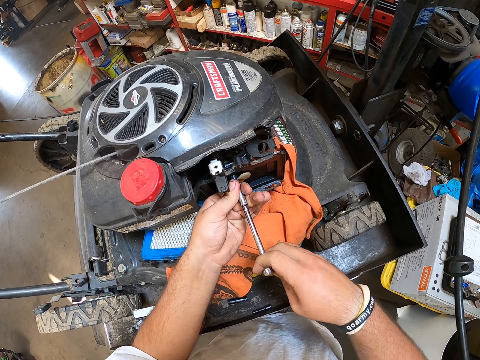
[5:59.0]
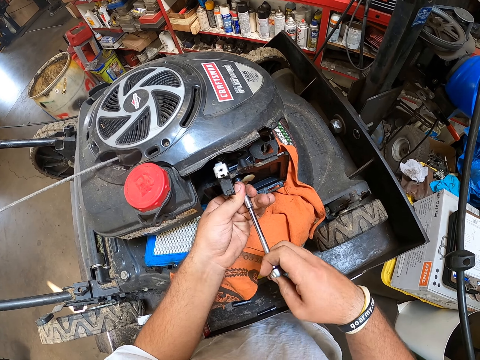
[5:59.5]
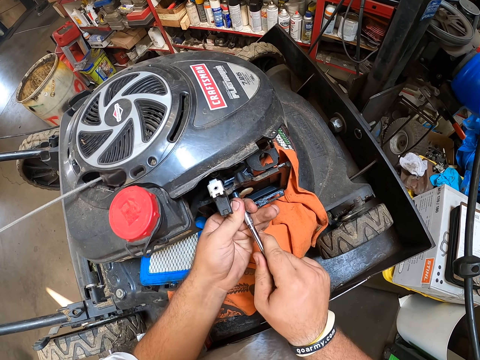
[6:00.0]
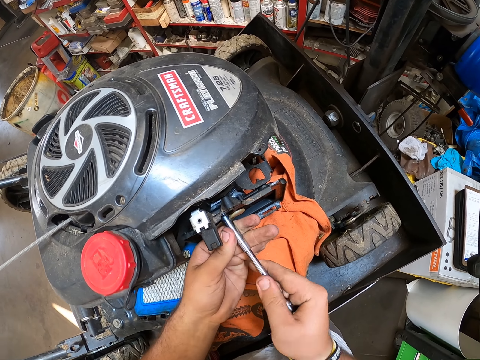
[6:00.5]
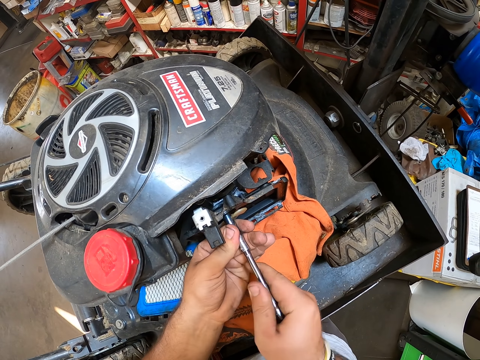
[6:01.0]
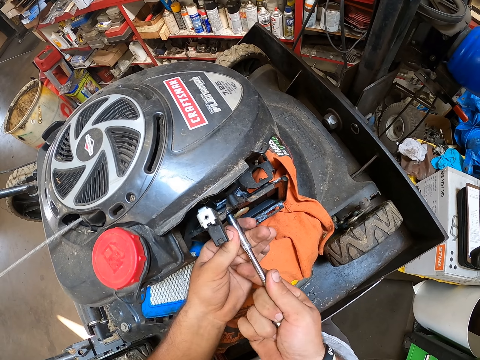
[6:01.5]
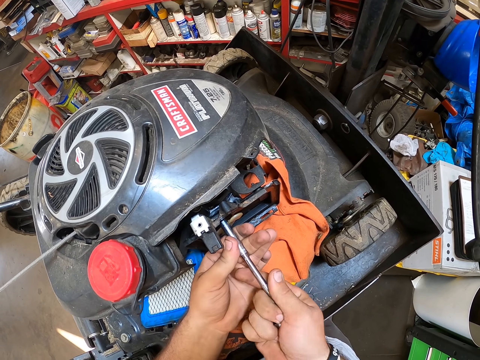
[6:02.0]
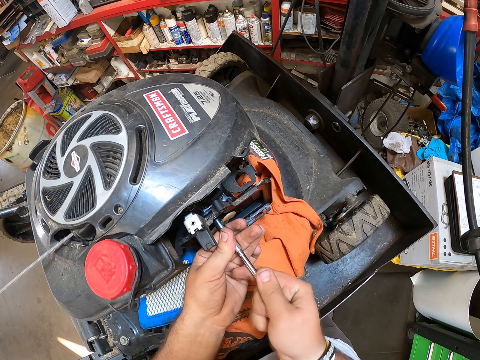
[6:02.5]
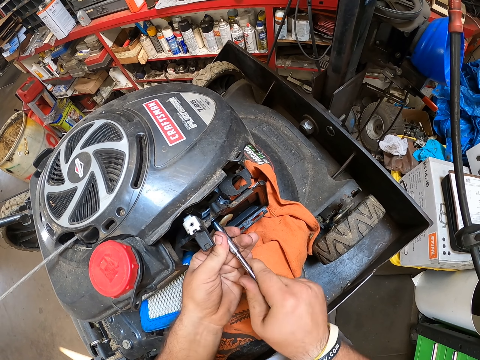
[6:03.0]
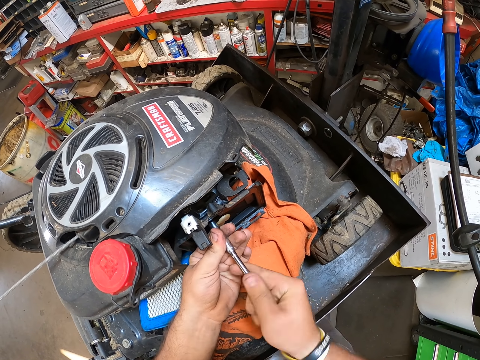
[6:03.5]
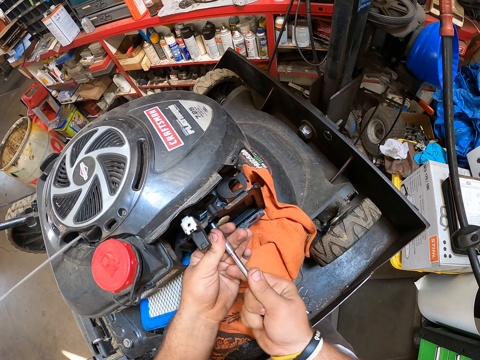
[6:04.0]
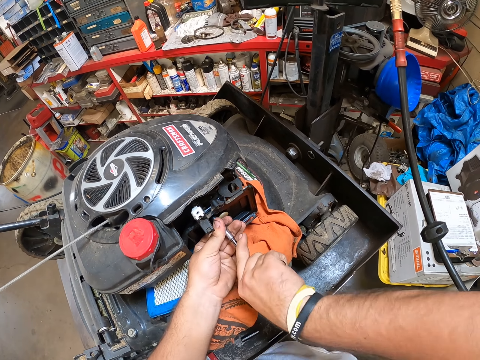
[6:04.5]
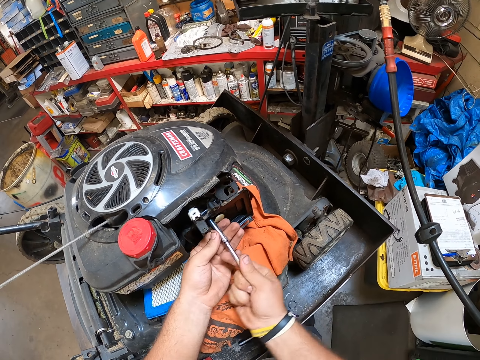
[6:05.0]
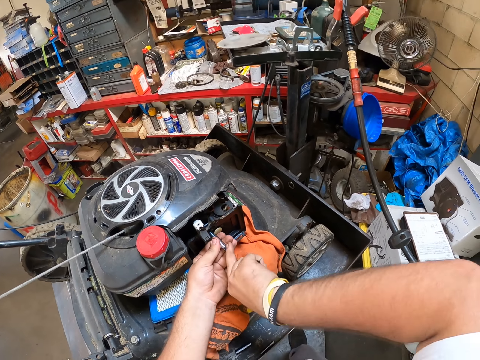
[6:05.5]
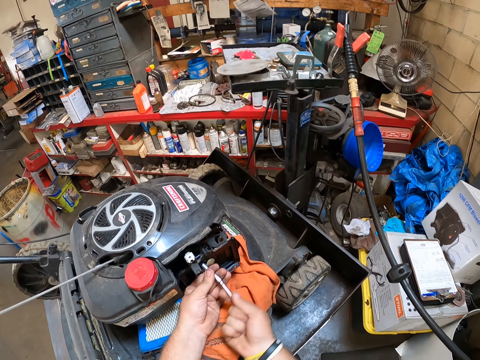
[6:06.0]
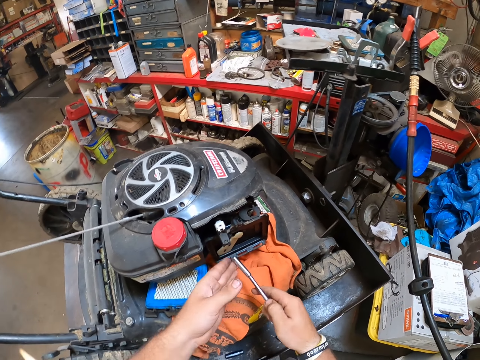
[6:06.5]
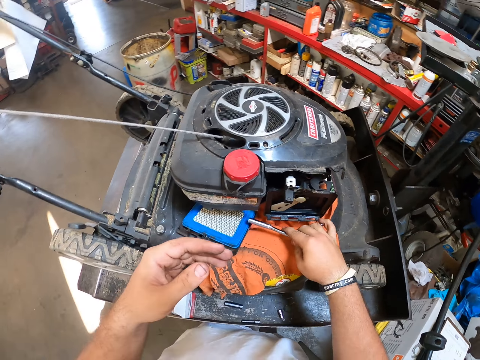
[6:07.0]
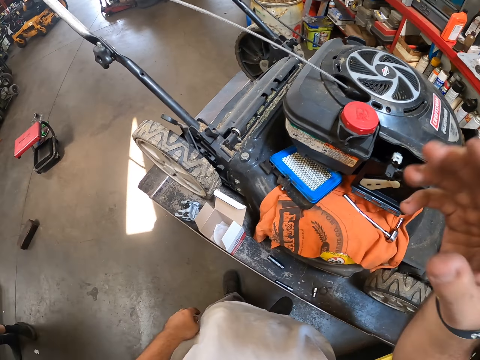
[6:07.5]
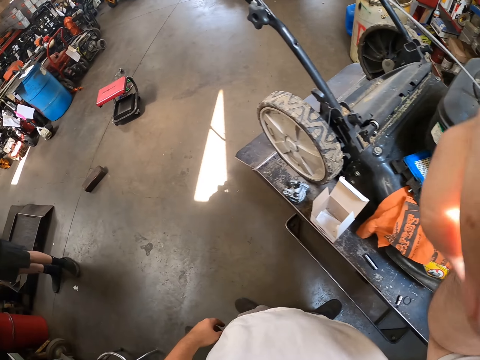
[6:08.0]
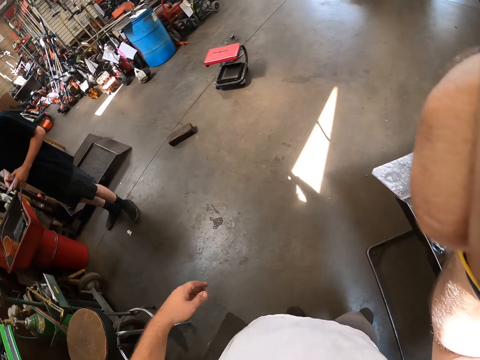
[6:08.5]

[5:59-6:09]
The camera wearer puts the spark plug planner down and puts a hand up.
